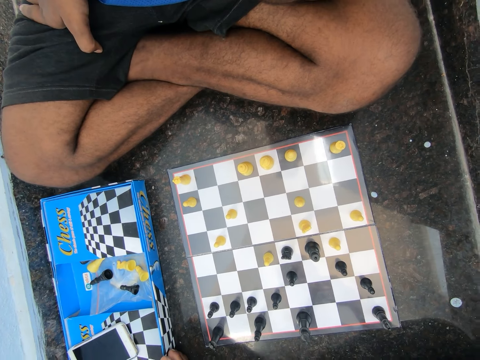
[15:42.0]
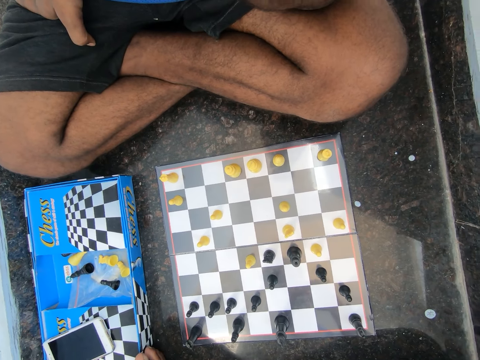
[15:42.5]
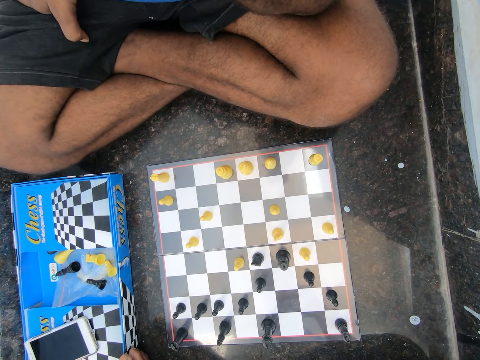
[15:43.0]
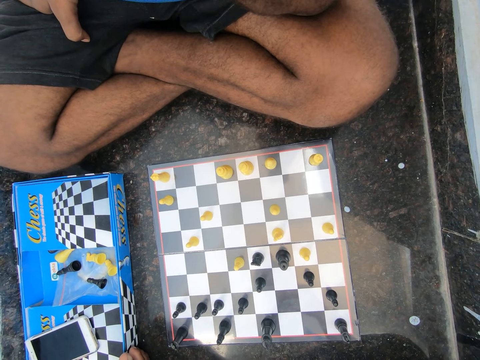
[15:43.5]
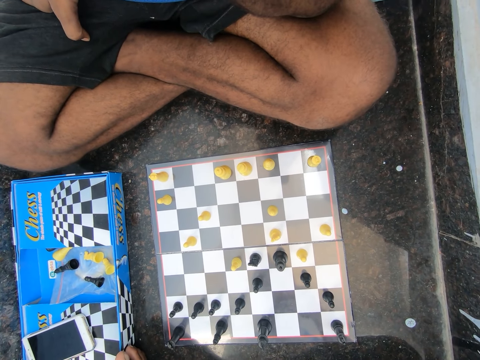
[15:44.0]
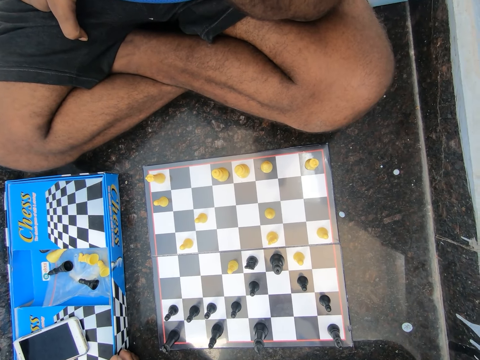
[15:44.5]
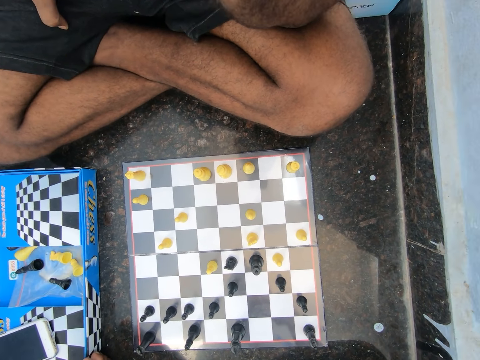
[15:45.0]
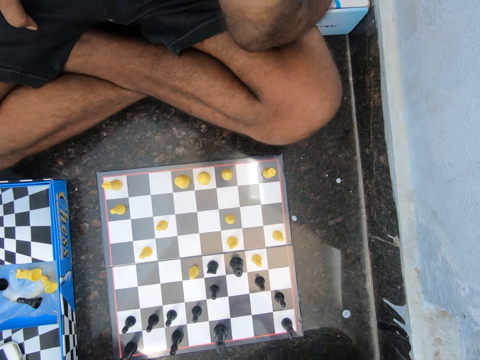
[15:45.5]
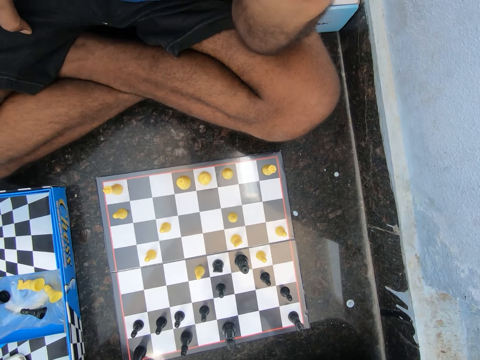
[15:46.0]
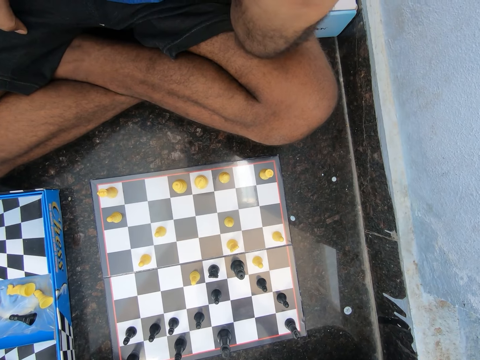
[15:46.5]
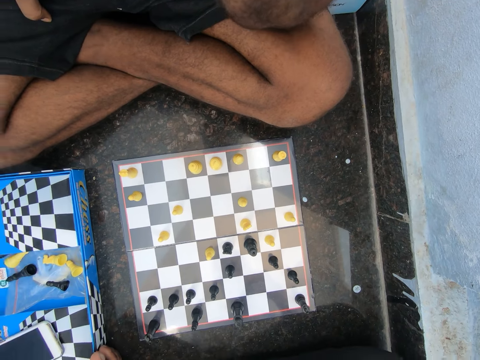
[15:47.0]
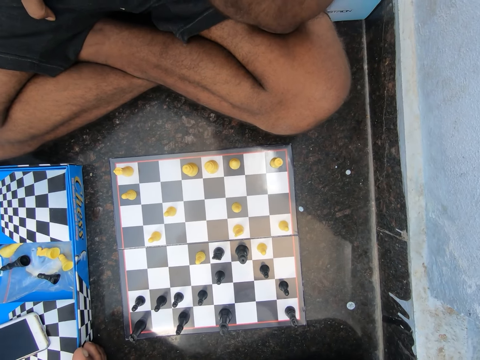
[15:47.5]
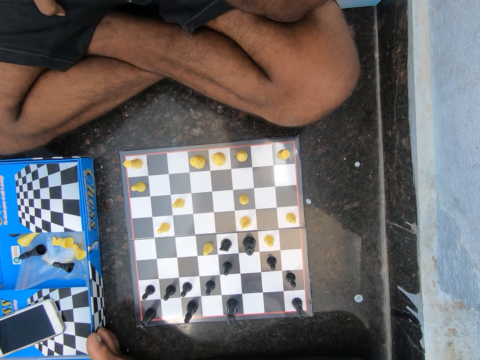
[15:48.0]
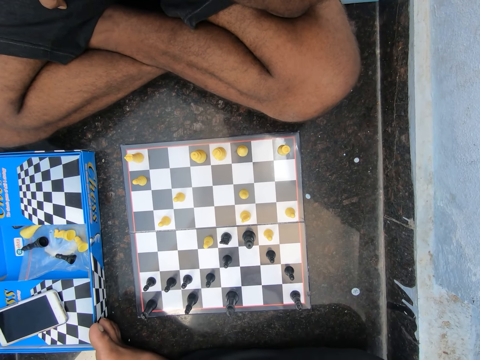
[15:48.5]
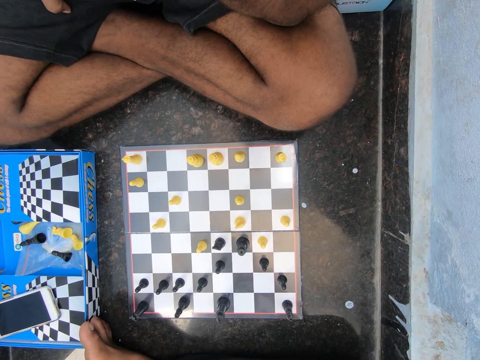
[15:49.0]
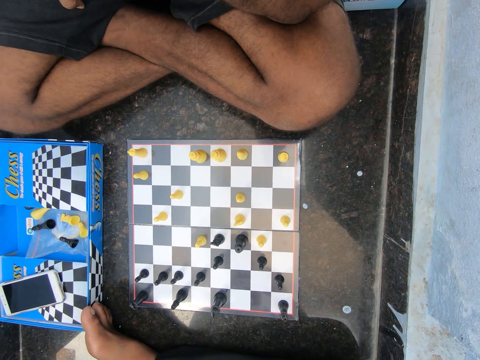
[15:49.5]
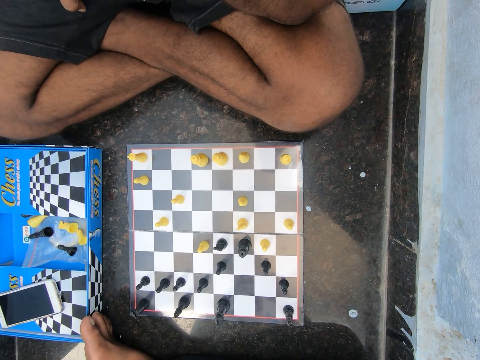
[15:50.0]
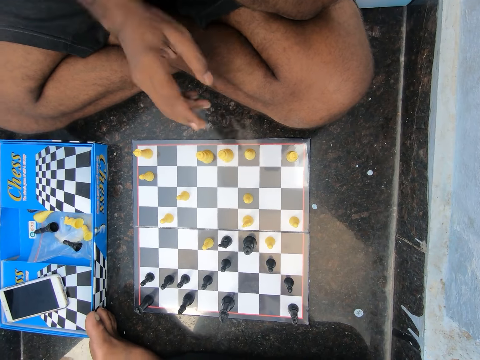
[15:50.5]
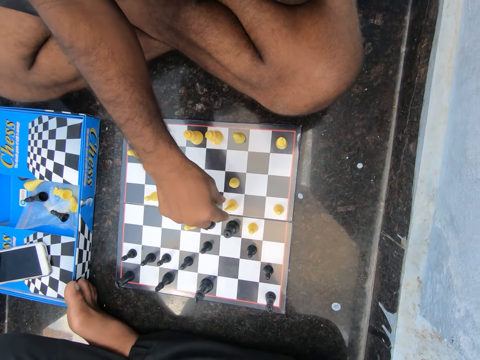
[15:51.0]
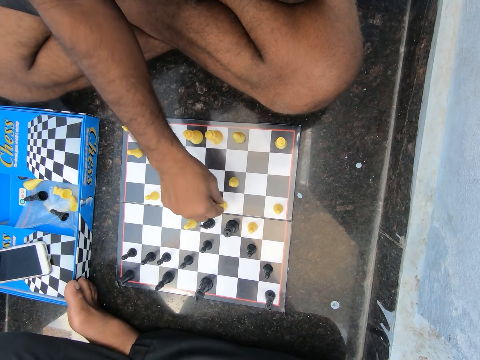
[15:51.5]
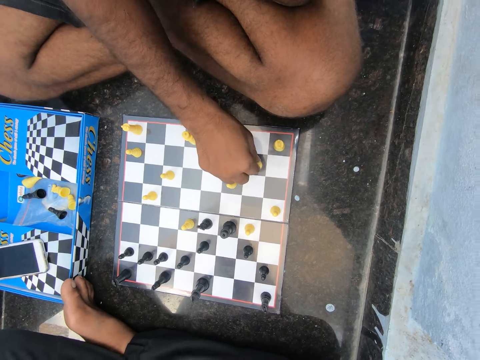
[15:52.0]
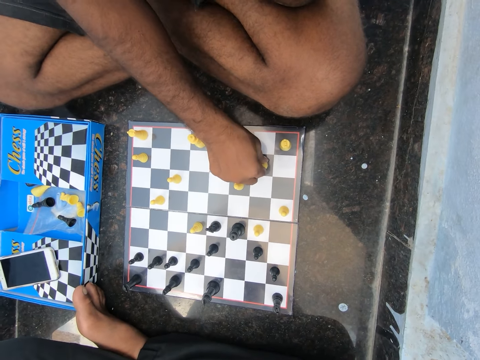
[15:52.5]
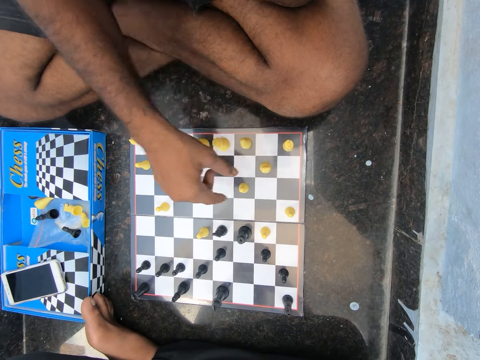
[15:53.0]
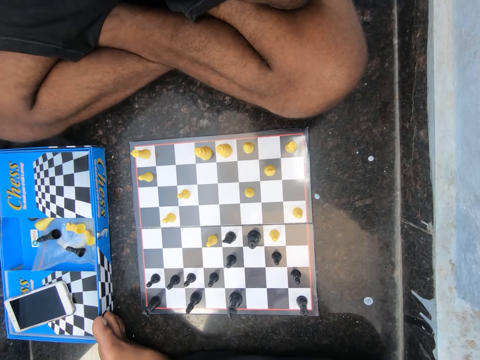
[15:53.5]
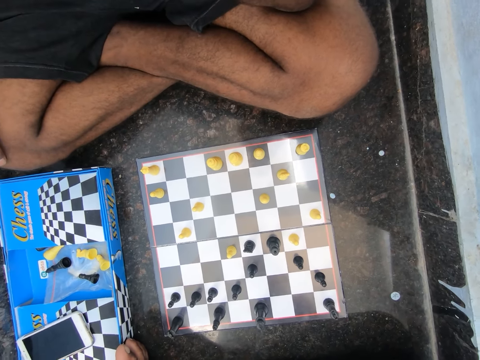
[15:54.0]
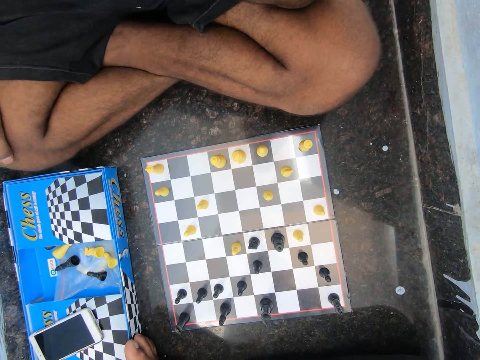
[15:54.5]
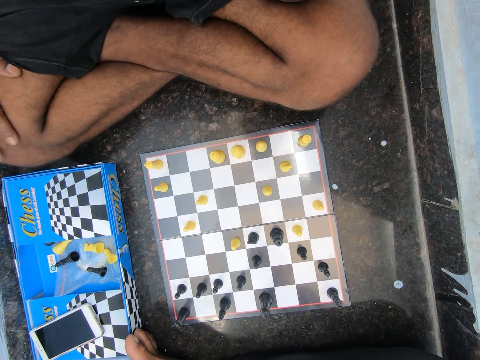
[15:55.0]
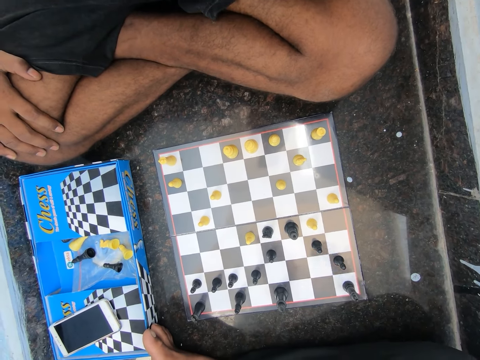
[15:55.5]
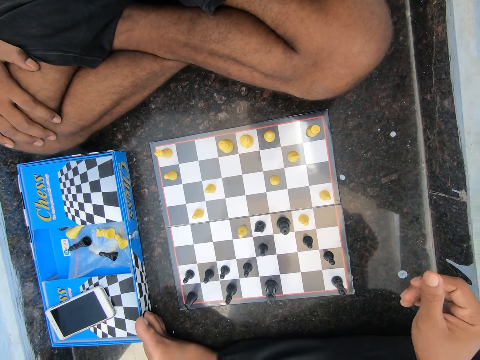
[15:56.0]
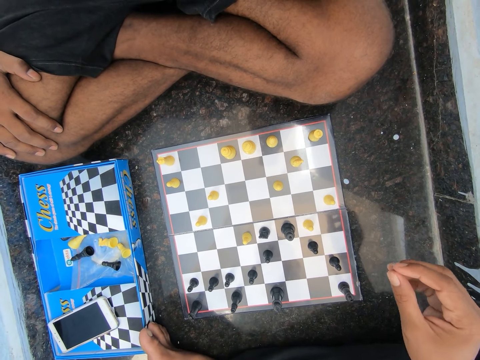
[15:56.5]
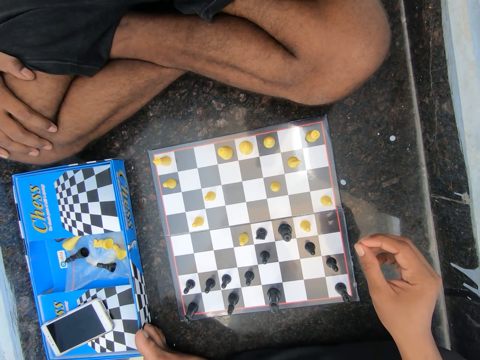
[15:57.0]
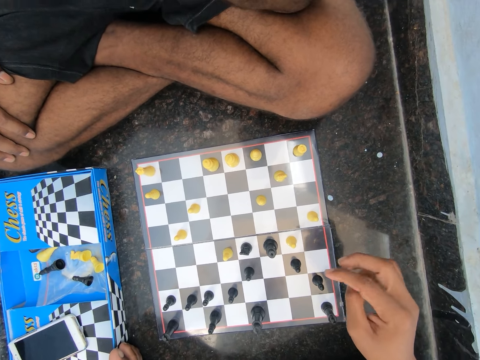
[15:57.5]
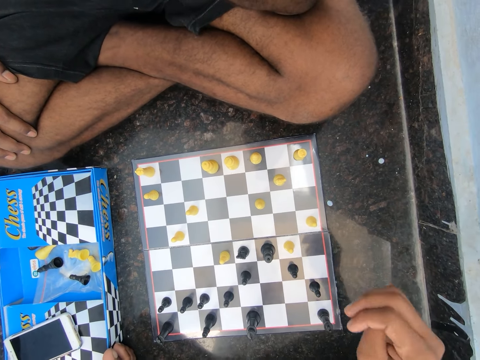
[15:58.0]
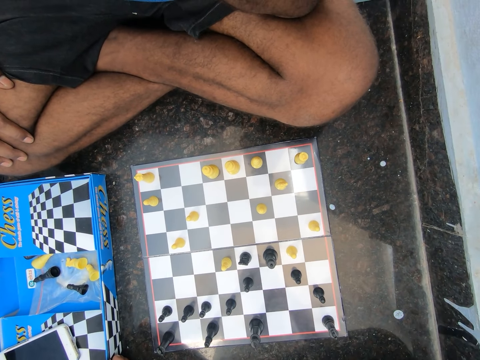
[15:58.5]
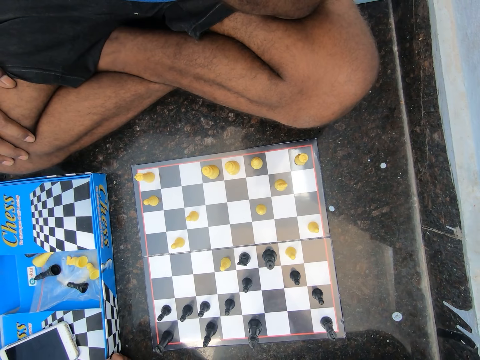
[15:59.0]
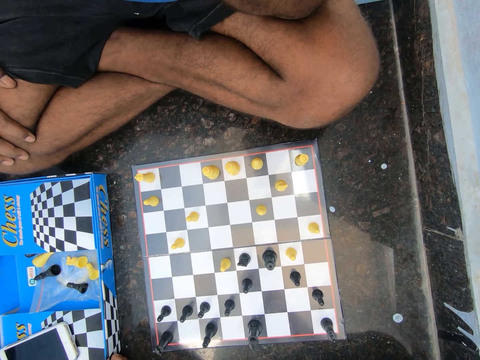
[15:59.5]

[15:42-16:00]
A man moves the chess piece. The man plays chess on the floor in the room. The camera wearer converses with the man. They point at the chess board. They converse with the man.

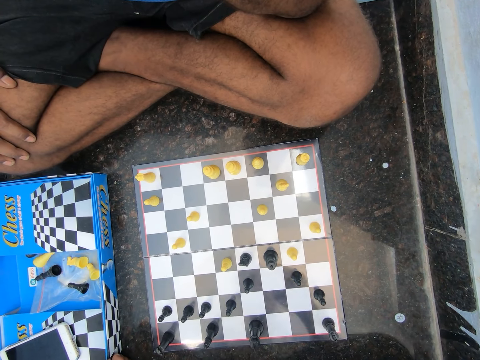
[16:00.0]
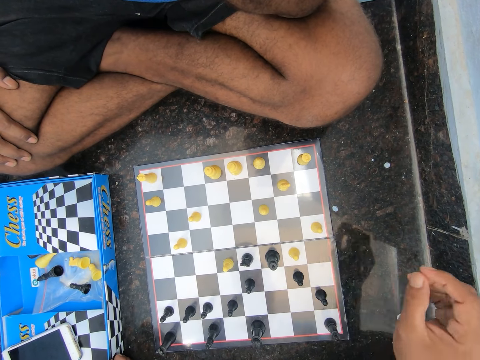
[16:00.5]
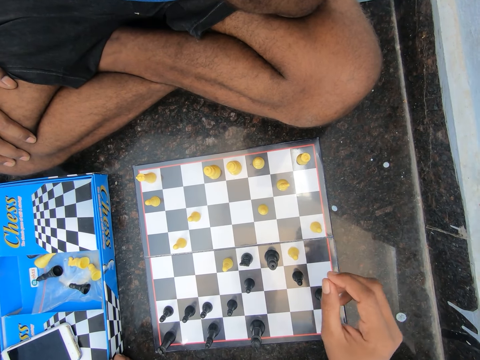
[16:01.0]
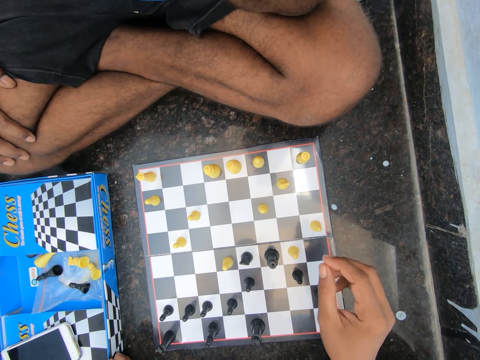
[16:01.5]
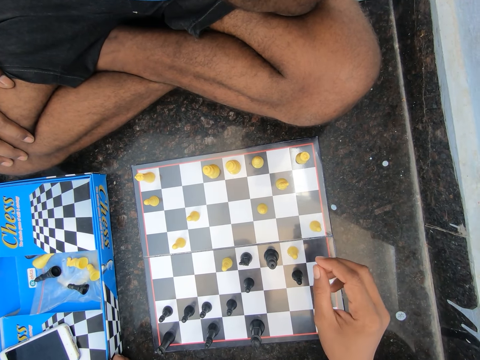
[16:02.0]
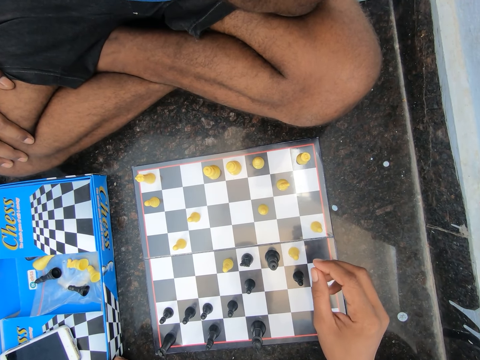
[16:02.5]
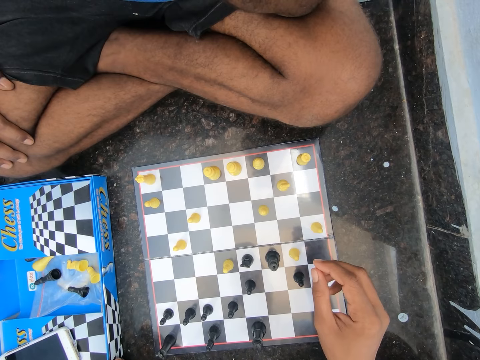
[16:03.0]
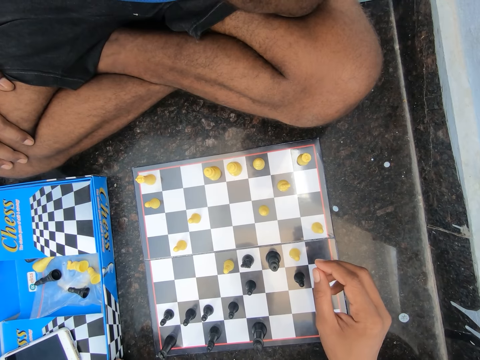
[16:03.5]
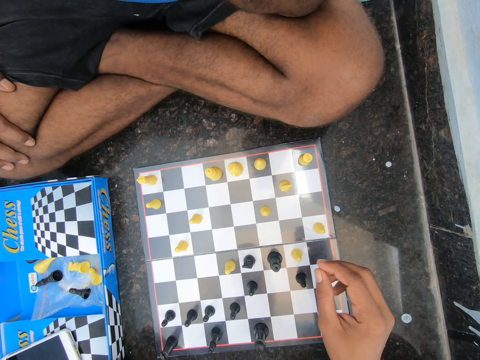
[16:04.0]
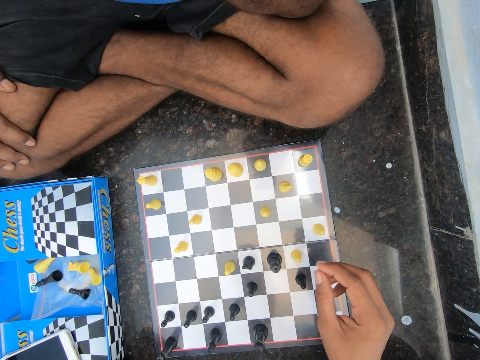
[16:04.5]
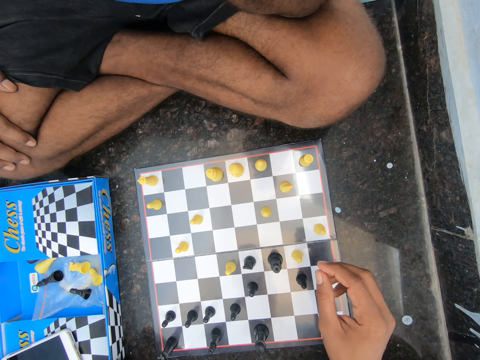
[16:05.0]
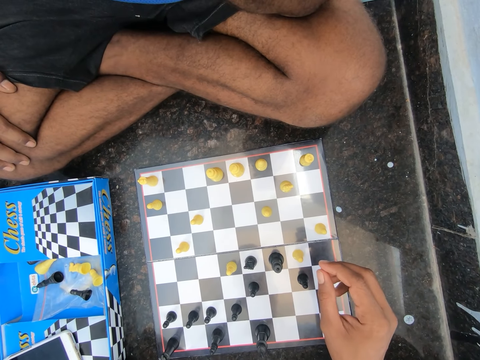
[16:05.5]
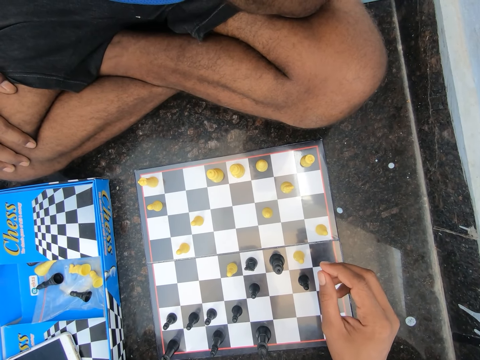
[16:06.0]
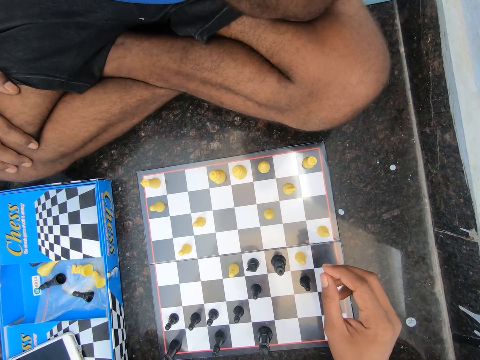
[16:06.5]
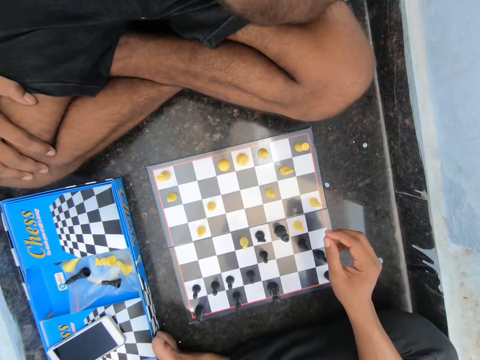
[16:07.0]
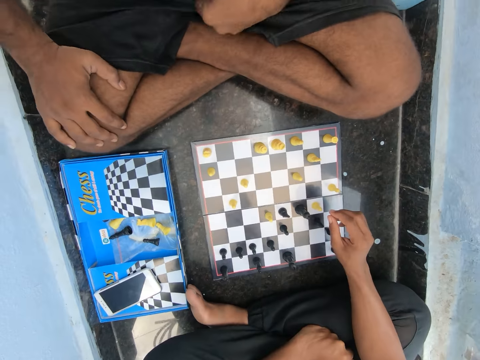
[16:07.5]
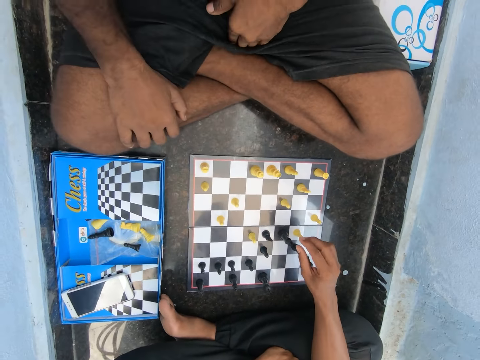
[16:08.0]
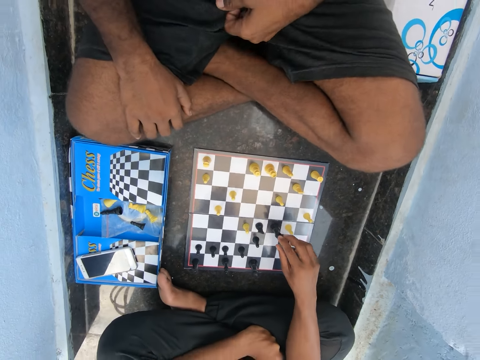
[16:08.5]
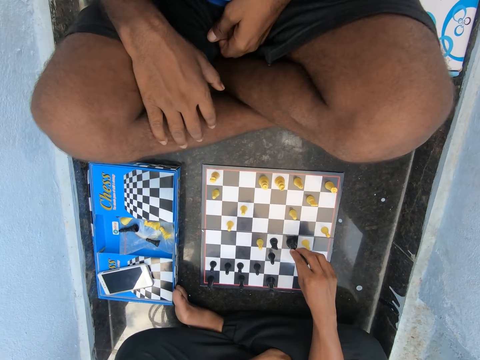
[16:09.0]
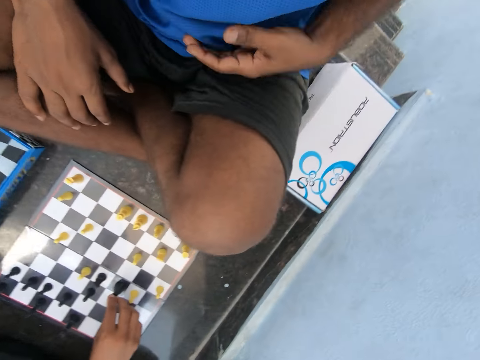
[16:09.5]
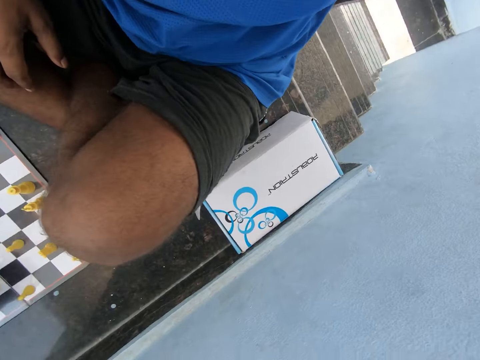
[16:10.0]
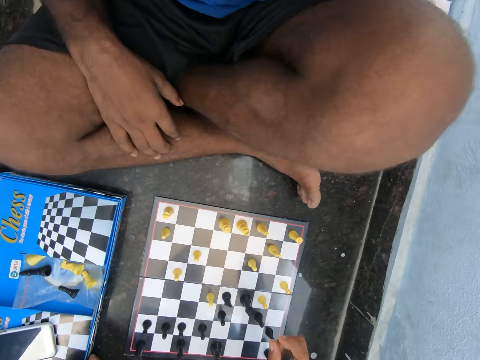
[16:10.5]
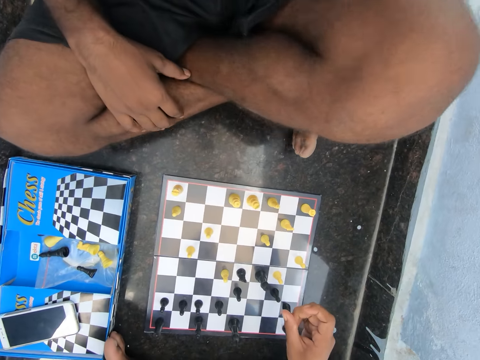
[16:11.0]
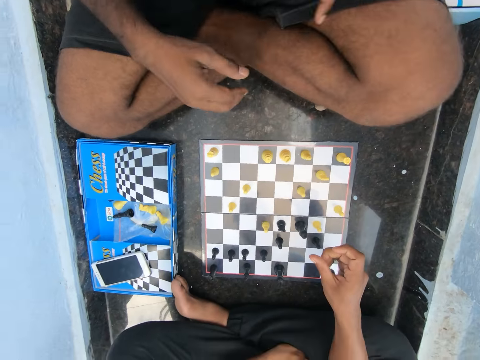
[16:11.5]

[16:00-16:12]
The camera wearer looks at the chess board. A man adjusts his left hand. The man moves the hands. He moves the hands again.
